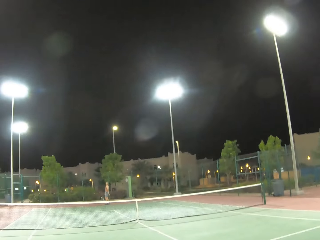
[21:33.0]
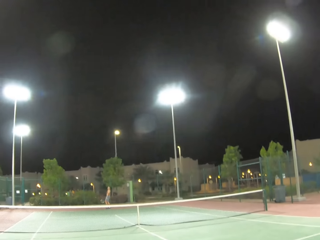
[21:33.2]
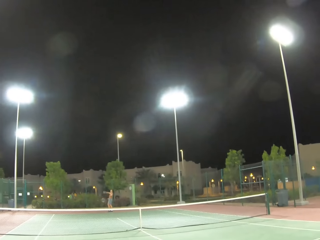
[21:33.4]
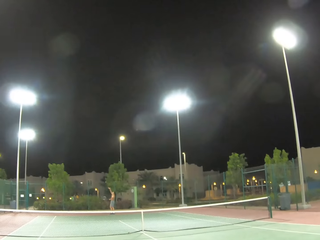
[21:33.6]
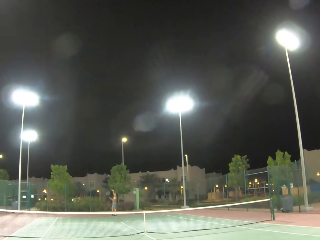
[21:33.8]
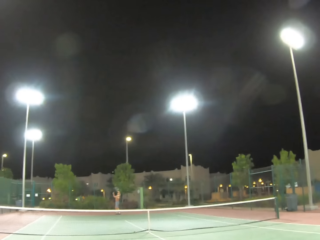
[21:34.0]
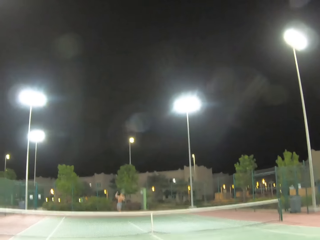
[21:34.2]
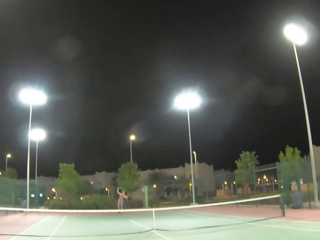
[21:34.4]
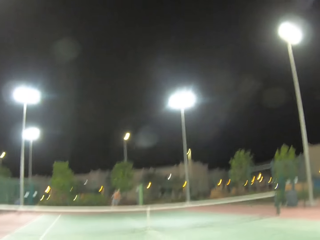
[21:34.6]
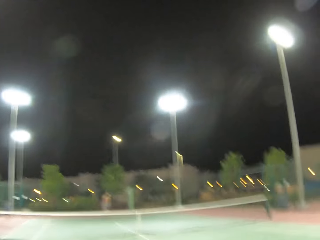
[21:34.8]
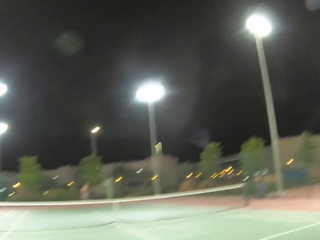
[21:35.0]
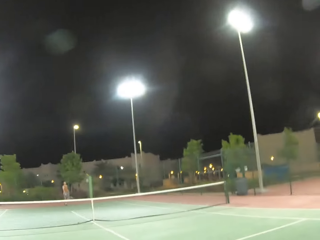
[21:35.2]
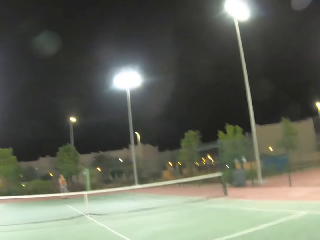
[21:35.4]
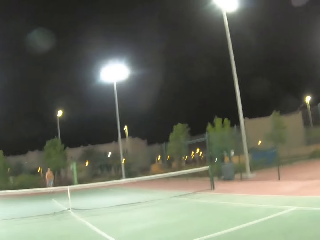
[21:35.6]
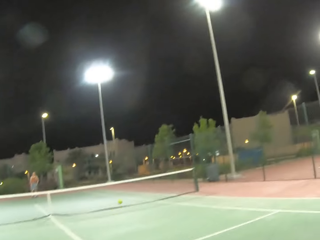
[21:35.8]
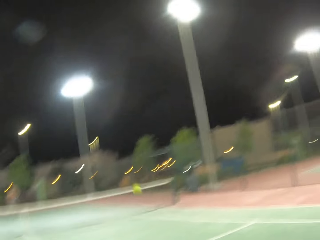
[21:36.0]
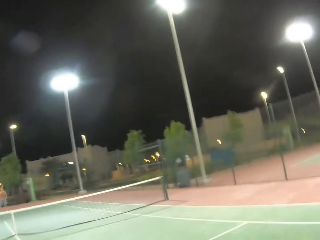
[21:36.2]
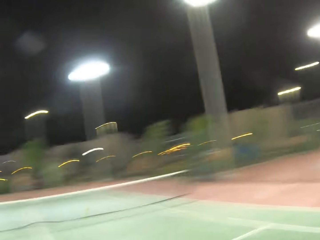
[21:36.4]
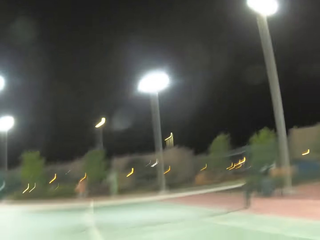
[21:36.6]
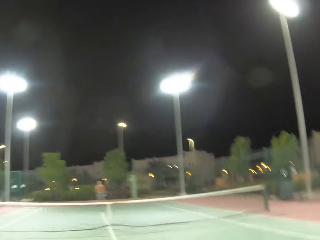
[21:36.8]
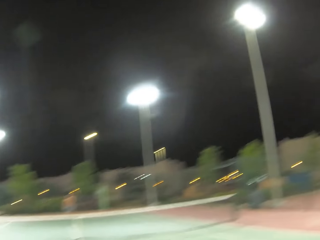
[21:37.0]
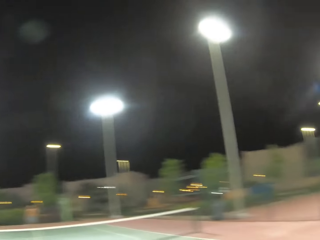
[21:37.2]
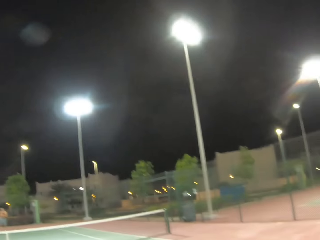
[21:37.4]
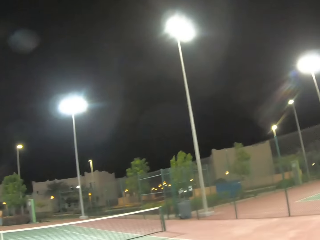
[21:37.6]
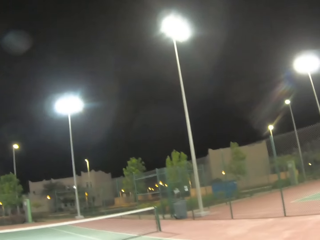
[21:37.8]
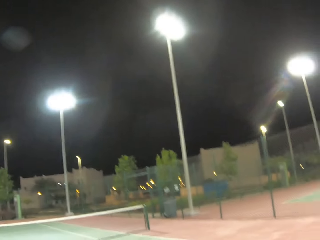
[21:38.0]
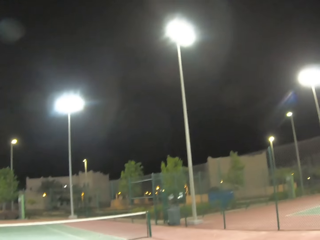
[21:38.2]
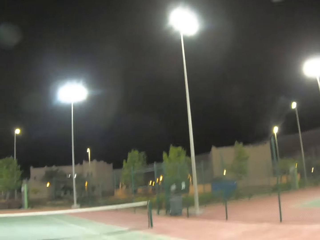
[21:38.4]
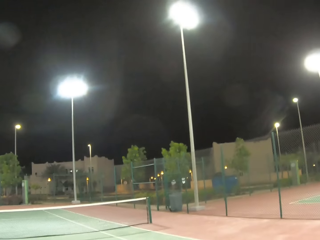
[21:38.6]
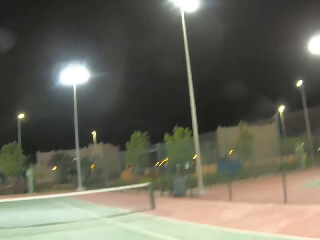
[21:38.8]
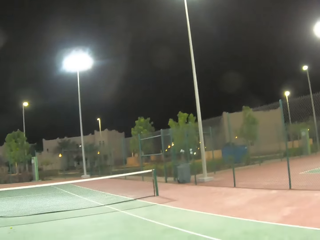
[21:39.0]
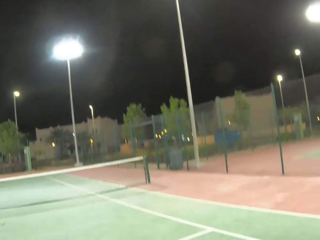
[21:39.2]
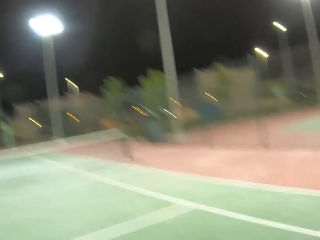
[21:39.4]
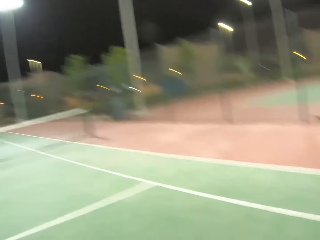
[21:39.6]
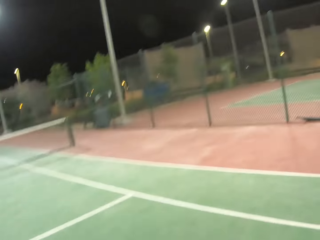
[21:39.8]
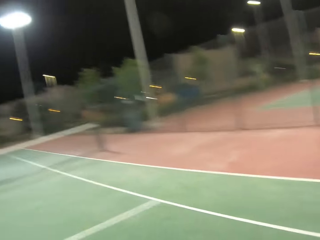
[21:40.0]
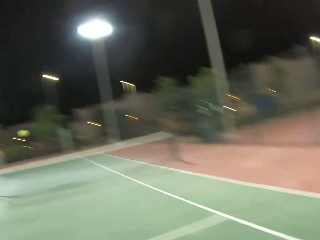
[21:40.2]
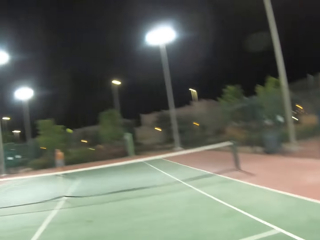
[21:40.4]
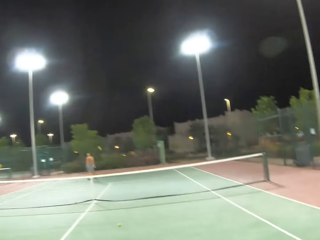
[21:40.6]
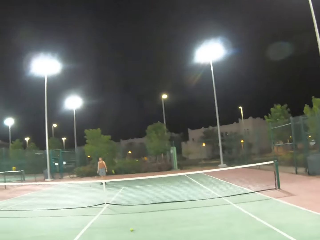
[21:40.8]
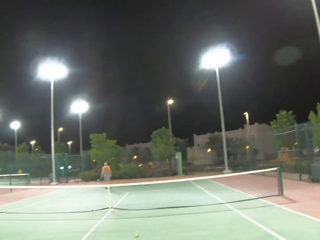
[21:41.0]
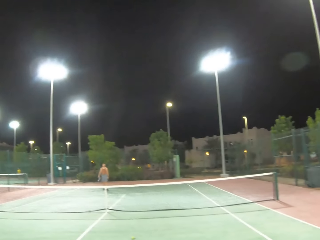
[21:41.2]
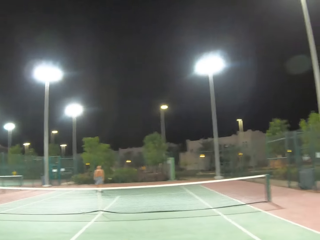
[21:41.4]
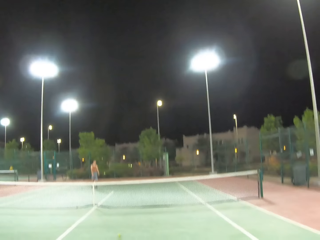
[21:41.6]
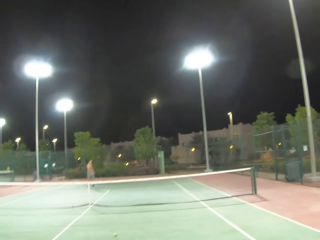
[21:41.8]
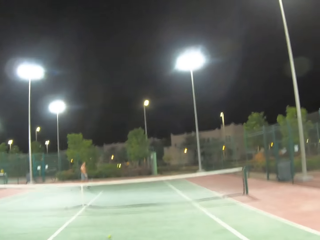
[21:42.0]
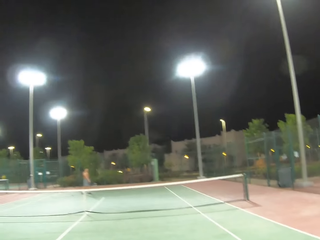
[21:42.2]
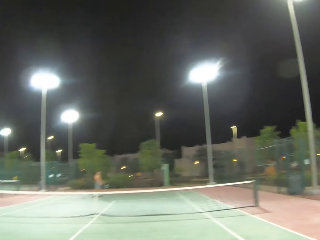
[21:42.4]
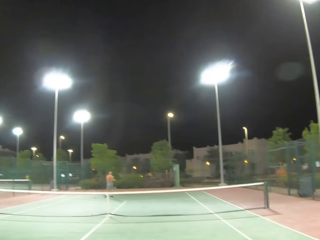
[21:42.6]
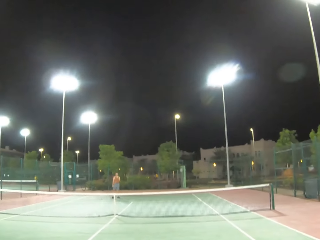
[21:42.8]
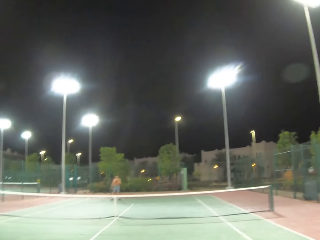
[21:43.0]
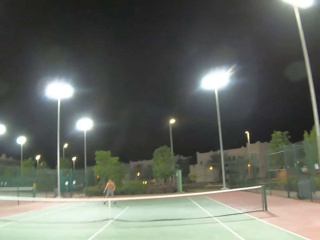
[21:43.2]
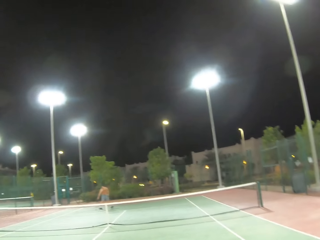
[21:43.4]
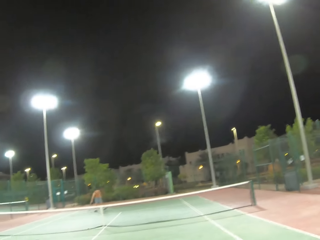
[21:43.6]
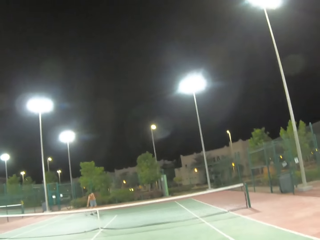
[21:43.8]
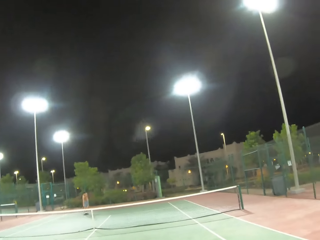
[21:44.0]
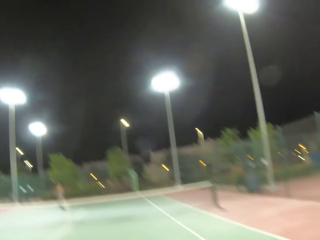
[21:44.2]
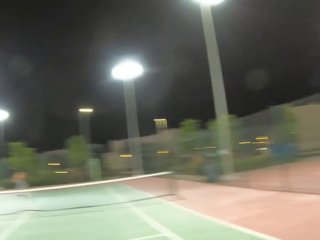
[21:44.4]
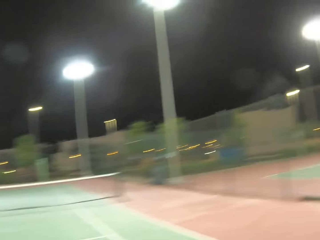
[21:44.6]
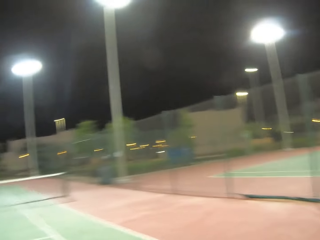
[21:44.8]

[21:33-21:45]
A man serves a tennis ball in the court.

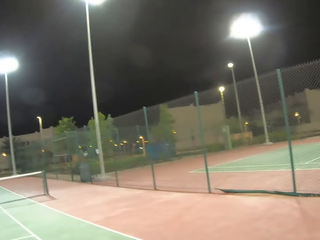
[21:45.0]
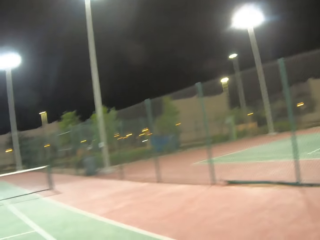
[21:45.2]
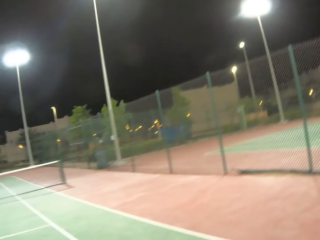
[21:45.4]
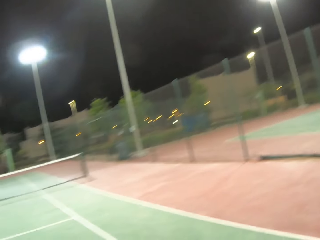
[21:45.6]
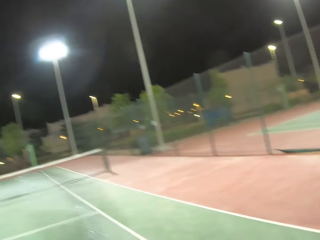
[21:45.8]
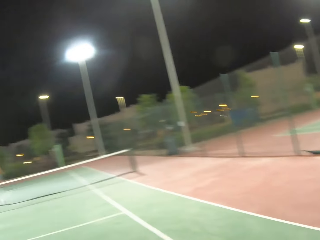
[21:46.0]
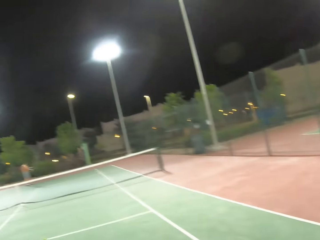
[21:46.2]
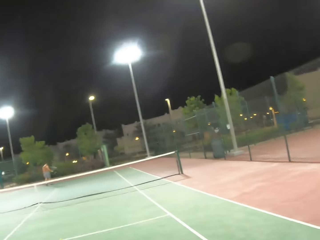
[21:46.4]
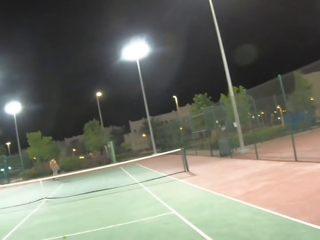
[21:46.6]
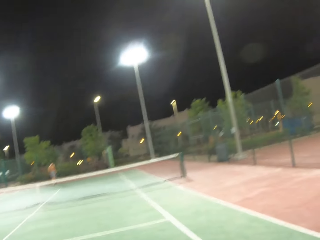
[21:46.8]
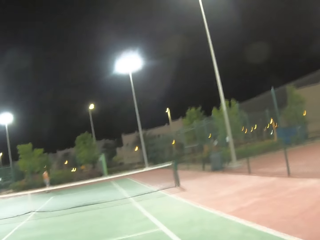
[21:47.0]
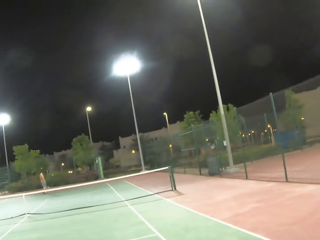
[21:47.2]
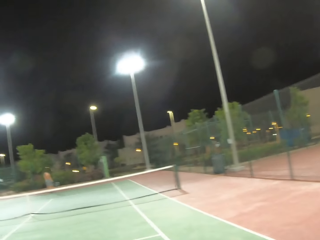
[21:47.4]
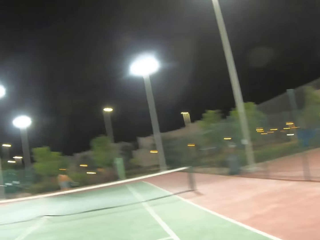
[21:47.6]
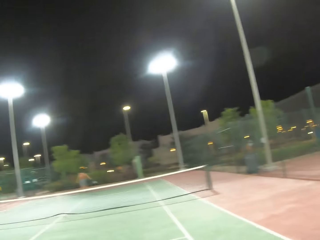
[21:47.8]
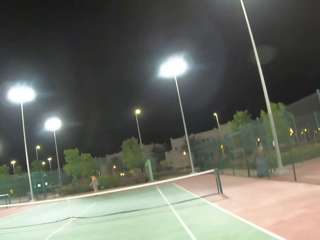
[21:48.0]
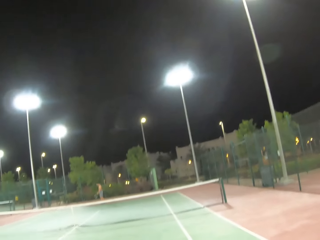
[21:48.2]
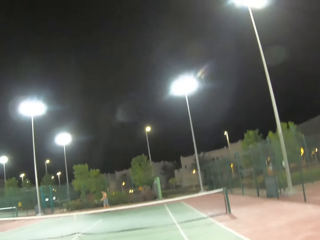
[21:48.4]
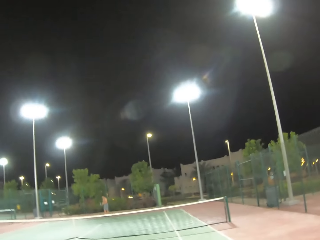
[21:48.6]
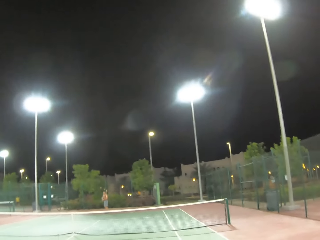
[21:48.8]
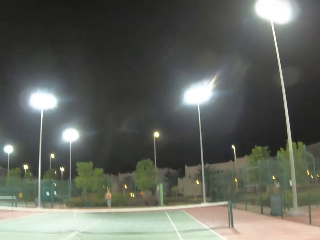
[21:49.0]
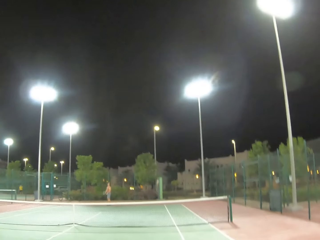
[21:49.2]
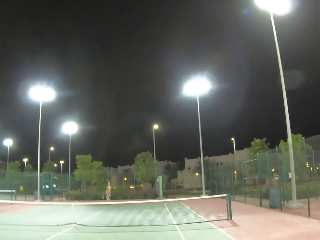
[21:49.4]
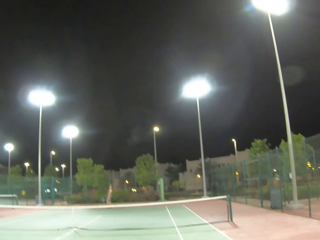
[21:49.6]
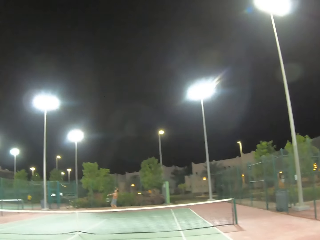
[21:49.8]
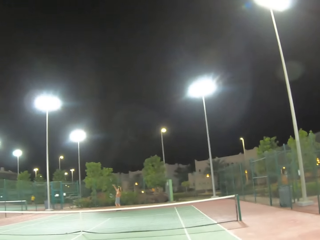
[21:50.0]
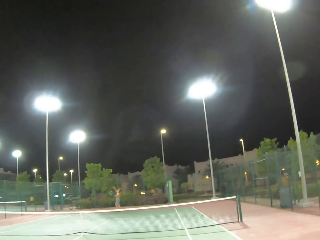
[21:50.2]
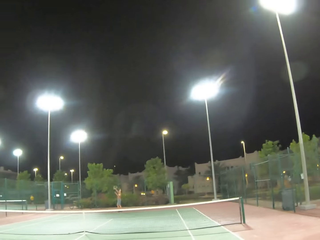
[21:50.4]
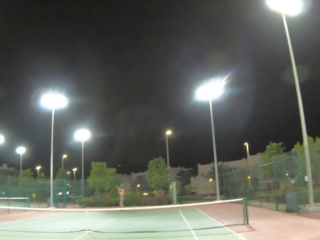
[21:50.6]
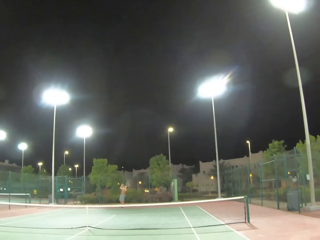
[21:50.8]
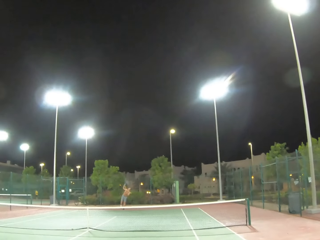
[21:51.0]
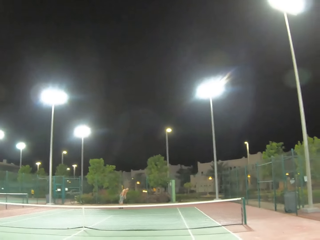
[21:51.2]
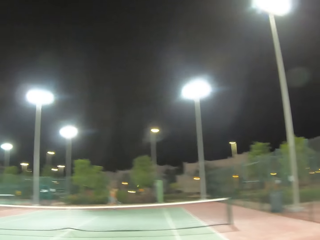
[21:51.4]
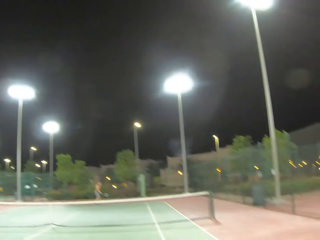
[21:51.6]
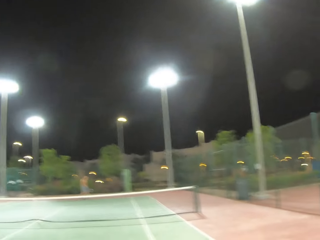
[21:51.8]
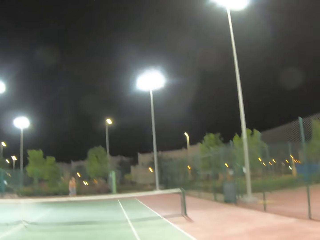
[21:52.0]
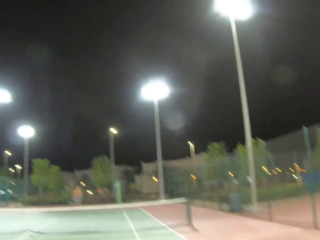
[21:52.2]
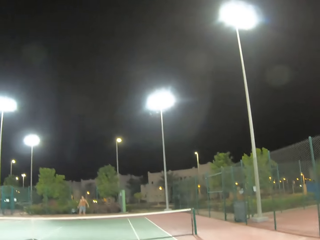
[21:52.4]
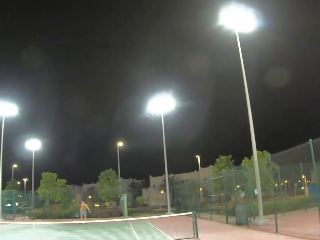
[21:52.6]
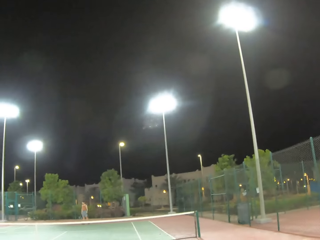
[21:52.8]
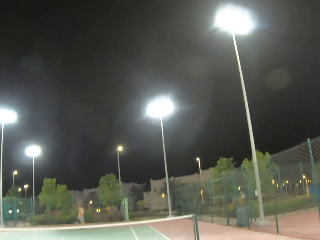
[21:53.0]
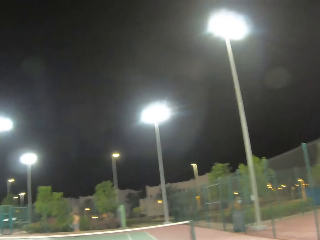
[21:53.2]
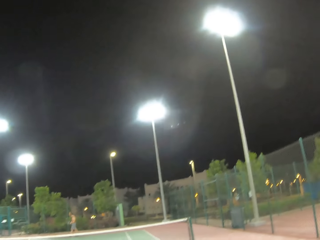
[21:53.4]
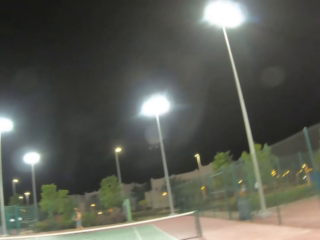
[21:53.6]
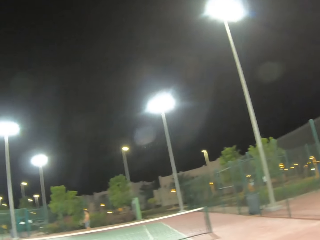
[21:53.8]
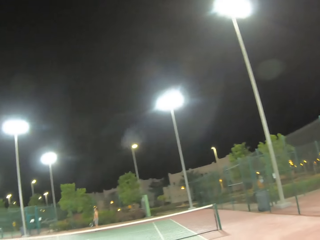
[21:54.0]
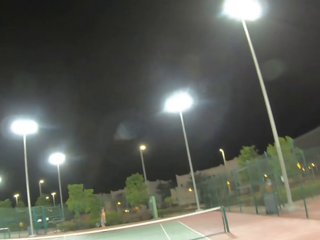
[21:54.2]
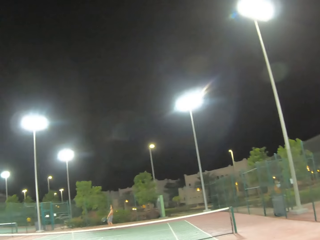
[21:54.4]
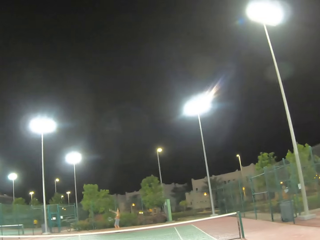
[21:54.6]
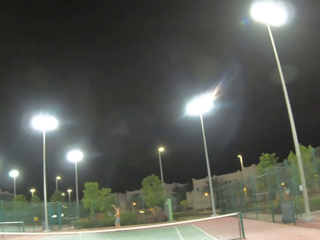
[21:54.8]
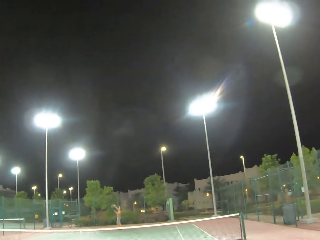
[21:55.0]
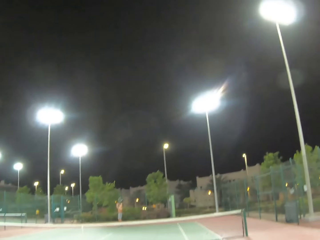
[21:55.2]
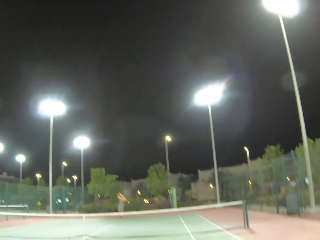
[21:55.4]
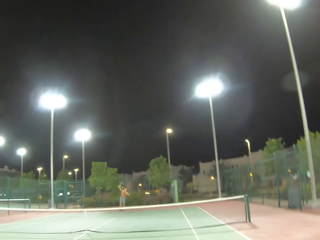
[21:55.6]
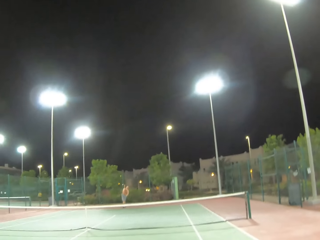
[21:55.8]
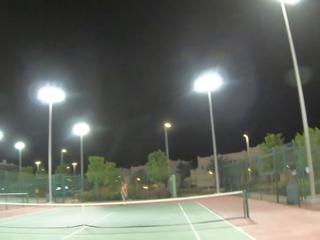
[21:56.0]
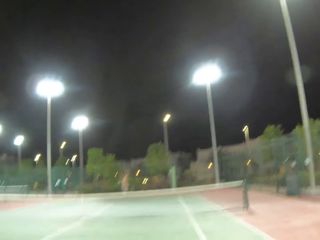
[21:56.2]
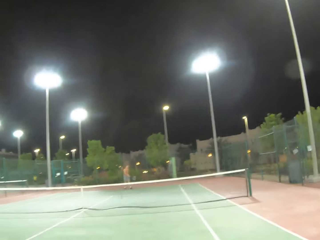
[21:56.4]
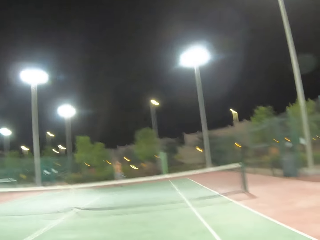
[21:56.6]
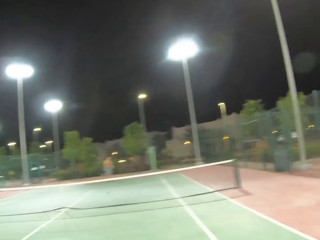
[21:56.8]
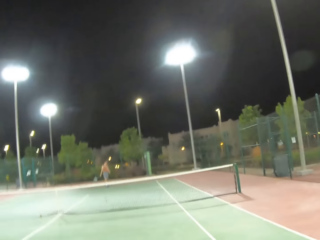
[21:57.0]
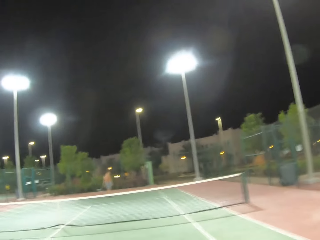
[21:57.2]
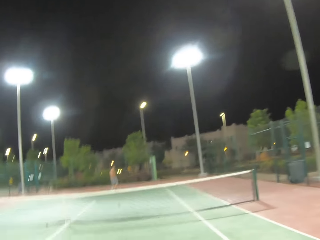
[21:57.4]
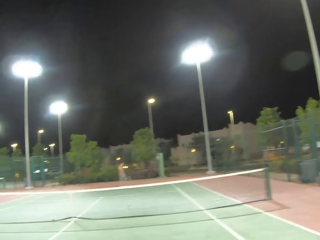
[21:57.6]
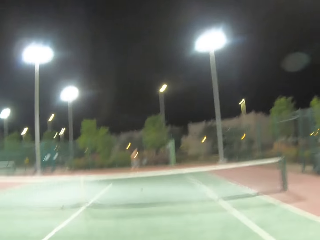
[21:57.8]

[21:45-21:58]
A man walks around in the tennis court. The man serves a tennis ball in the court. He serves again.
